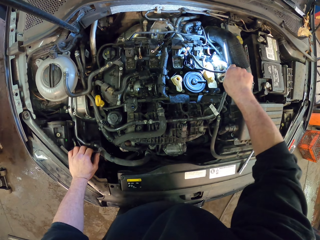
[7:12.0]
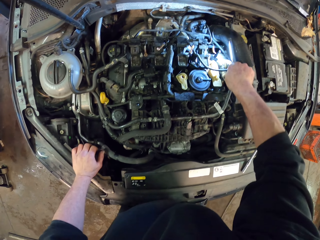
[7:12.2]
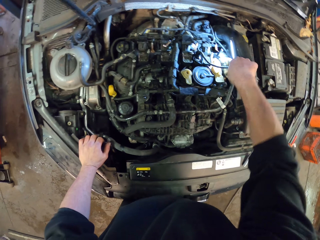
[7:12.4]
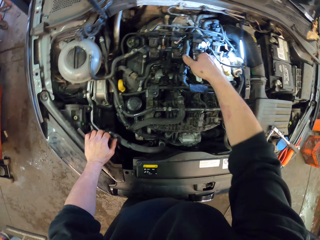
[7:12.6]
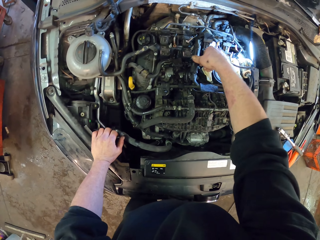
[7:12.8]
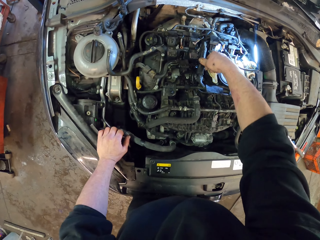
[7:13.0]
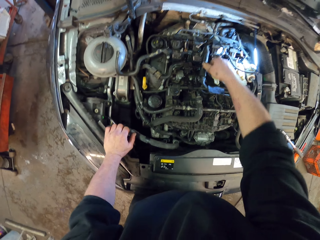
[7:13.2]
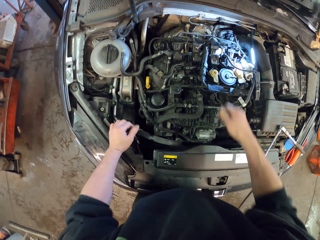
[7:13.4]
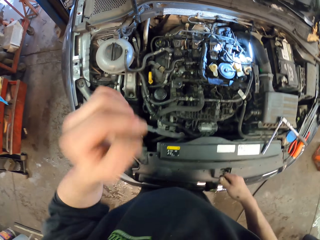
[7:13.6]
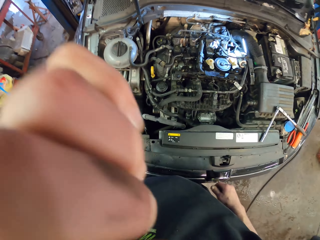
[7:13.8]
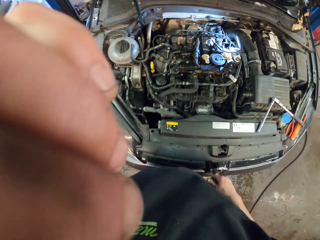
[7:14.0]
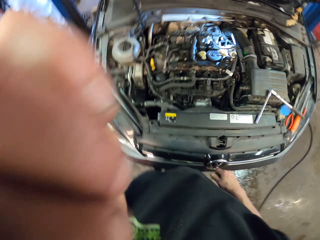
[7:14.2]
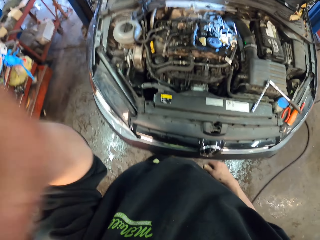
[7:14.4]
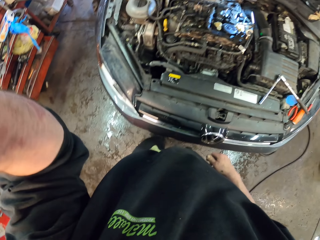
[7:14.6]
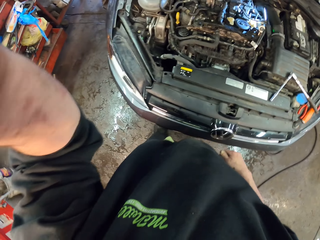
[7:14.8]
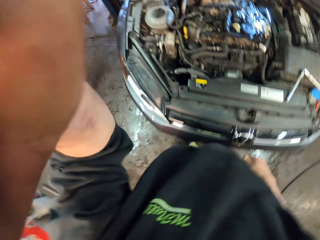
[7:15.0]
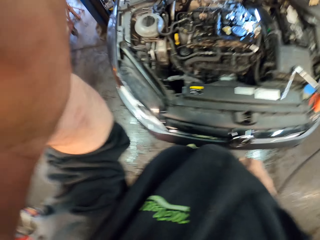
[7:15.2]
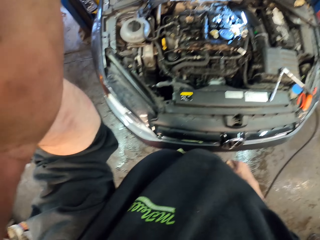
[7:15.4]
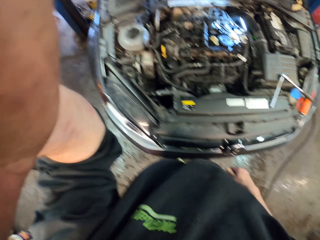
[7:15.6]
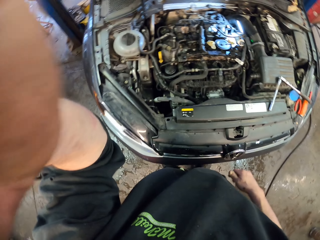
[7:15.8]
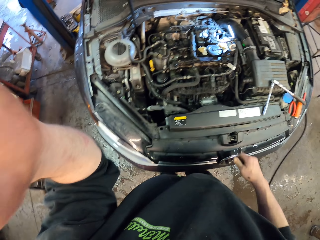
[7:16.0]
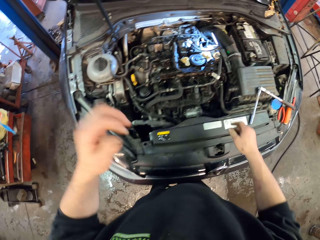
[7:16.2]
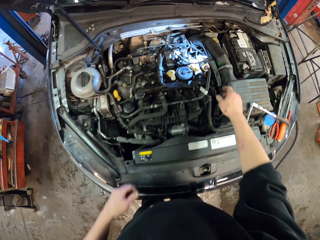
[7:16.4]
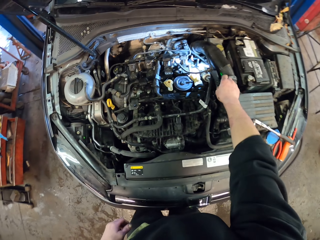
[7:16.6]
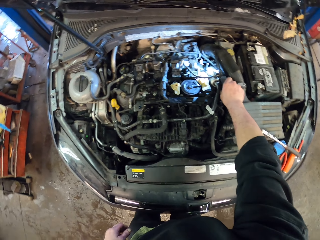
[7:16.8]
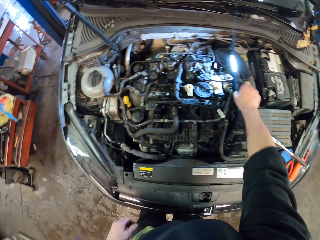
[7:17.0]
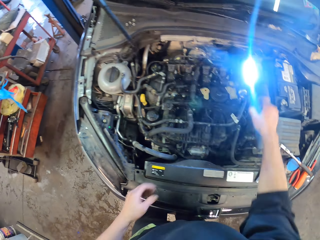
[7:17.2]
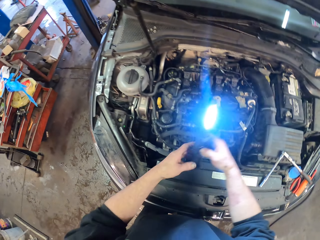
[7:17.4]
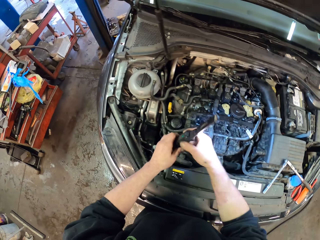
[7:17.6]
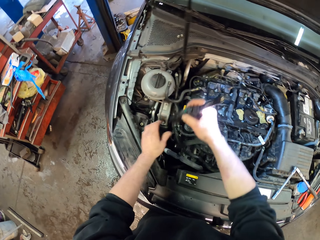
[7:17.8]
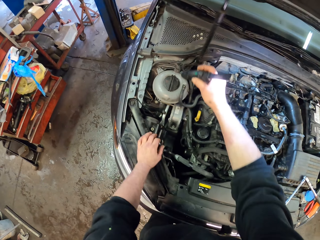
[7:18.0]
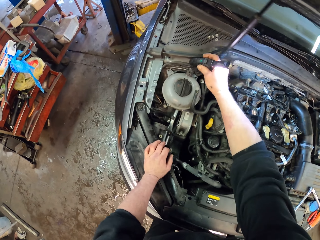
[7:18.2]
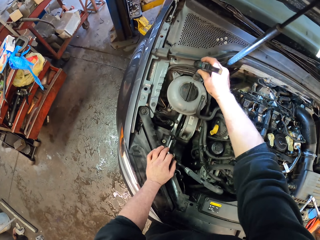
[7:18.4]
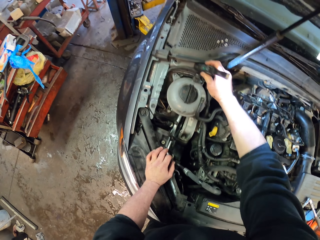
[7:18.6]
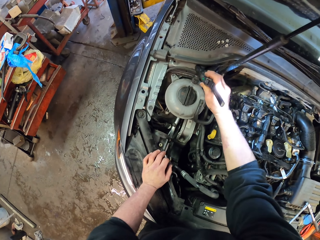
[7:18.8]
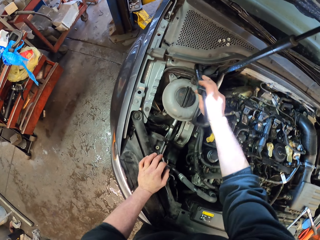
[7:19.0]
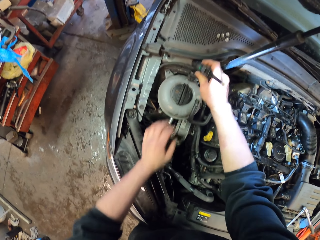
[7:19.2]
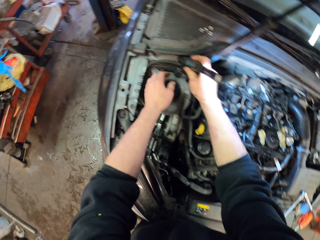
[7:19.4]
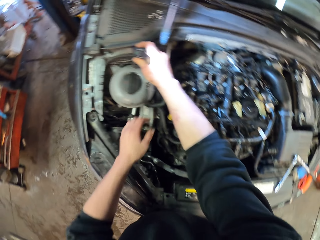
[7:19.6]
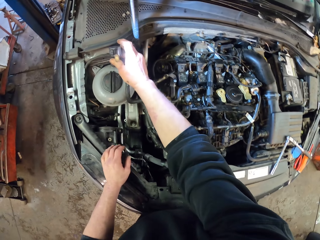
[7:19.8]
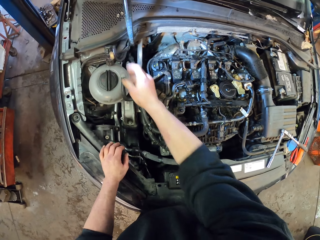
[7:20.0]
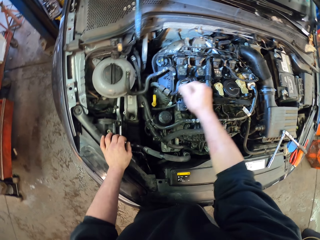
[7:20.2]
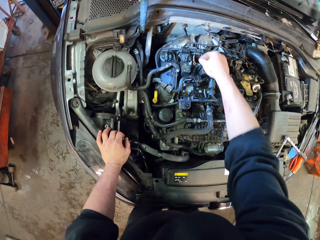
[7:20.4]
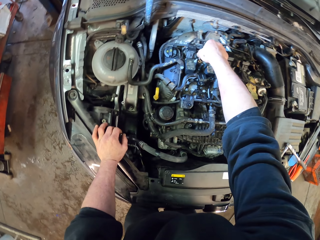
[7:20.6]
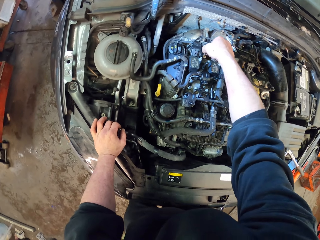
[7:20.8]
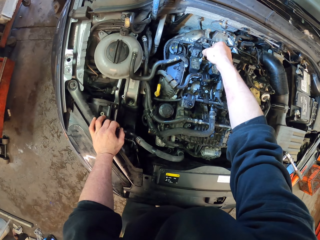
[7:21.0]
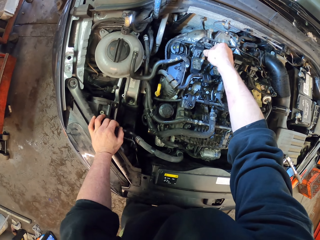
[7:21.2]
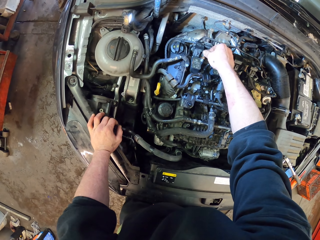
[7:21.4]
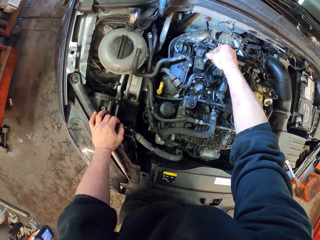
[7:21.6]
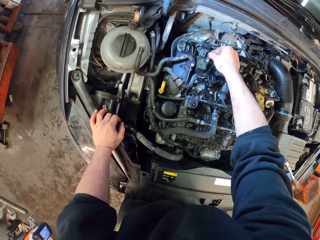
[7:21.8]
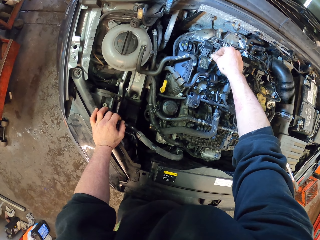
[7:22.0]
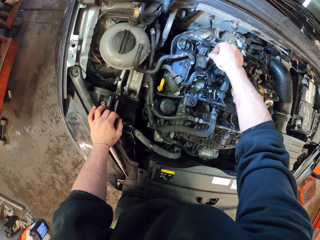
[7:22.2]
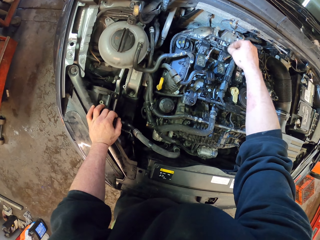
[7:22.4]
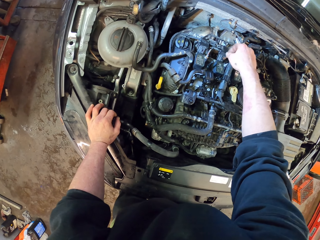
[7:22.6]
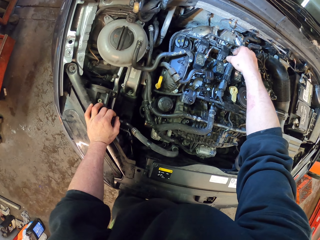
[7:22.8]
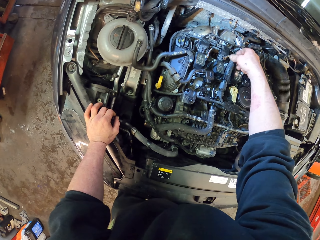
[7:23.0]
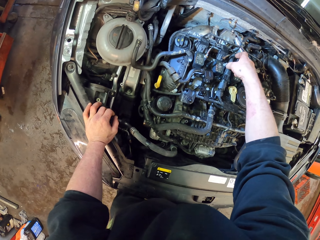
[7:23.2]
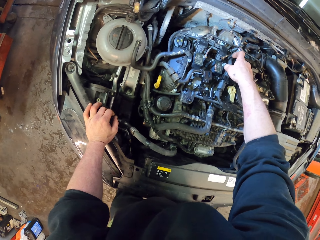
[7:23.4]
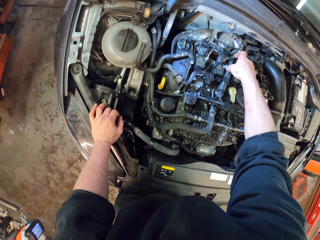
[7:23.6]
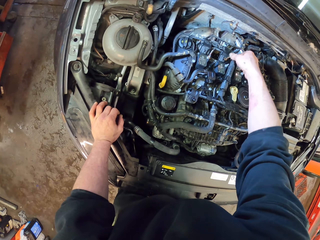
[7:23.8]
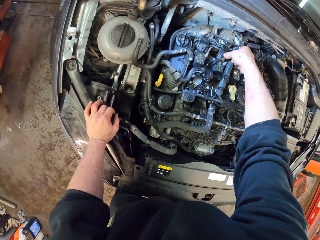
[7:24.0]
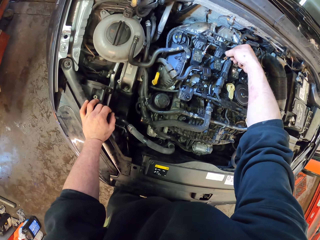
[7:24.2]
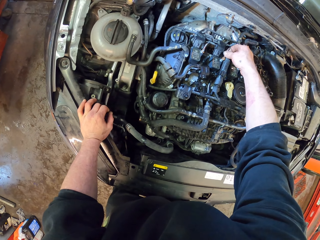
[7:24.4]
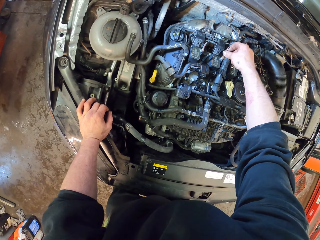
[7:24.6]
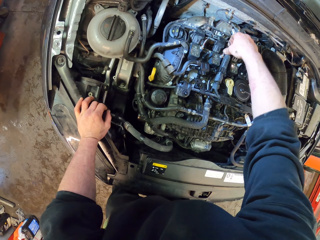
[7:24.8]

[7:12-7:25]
The camera wearer scratches the nose. They adjust the camera. They pick up the torch. They fix the torch on the other side of the bonnet. They repair the engine.

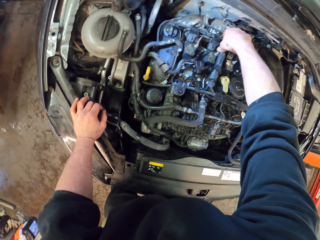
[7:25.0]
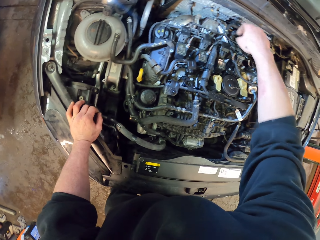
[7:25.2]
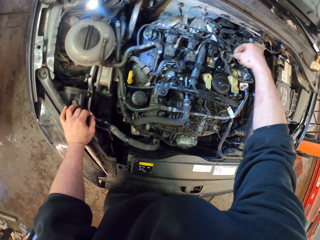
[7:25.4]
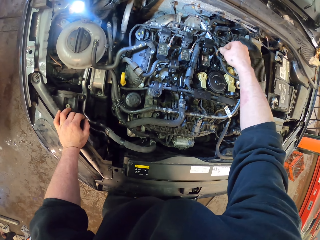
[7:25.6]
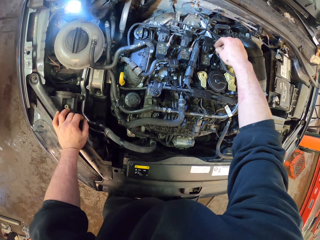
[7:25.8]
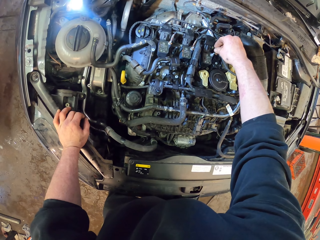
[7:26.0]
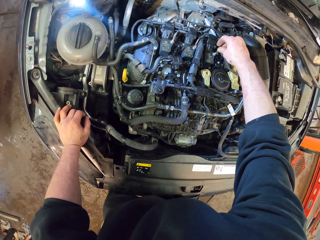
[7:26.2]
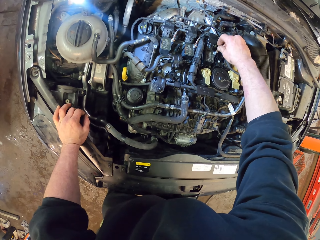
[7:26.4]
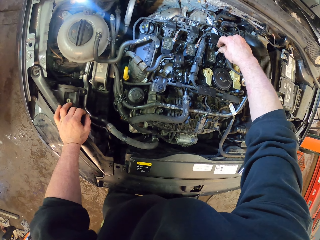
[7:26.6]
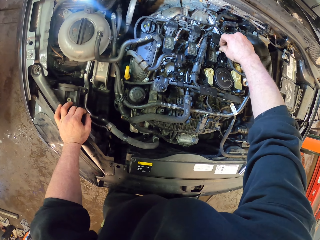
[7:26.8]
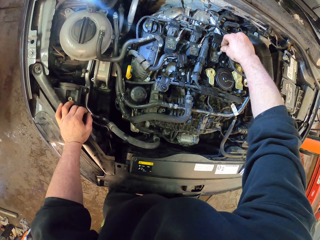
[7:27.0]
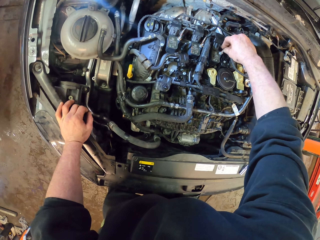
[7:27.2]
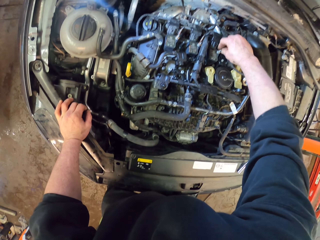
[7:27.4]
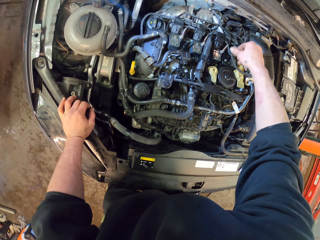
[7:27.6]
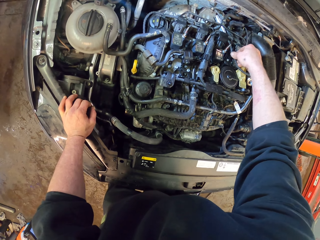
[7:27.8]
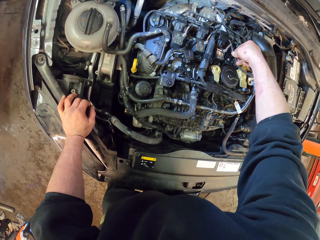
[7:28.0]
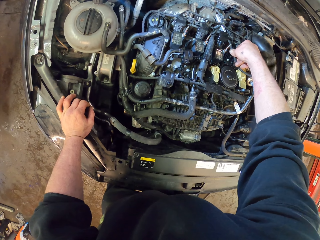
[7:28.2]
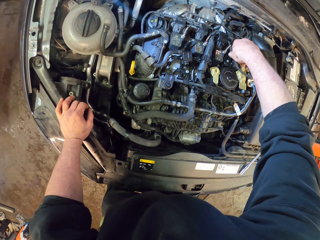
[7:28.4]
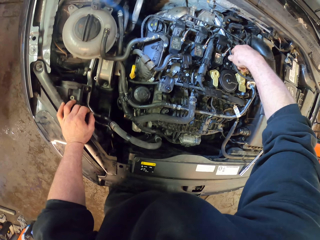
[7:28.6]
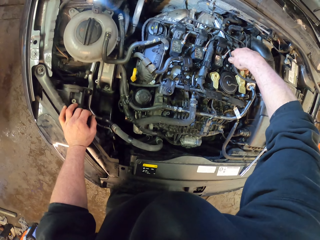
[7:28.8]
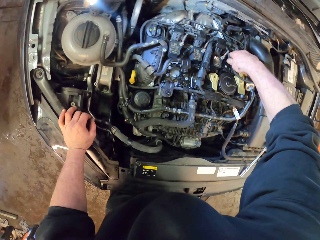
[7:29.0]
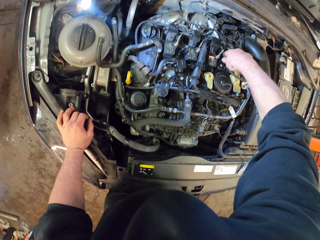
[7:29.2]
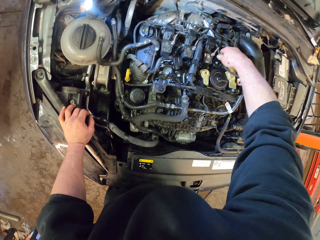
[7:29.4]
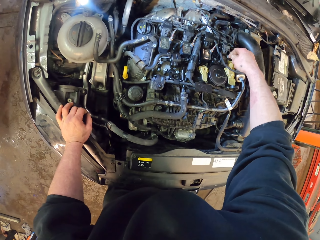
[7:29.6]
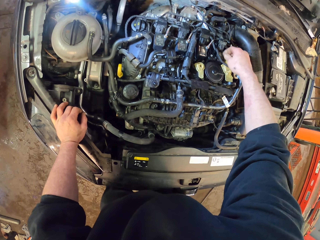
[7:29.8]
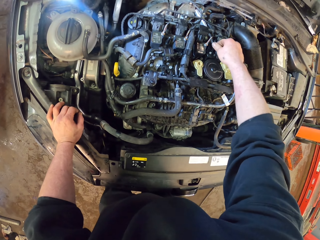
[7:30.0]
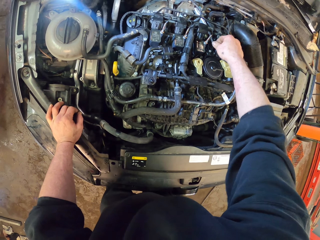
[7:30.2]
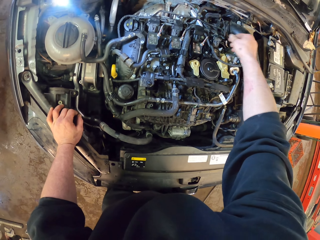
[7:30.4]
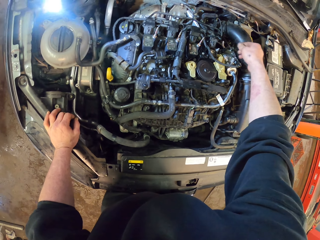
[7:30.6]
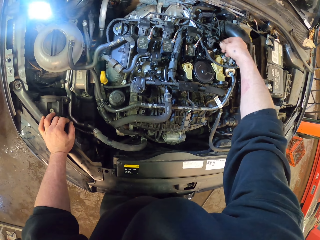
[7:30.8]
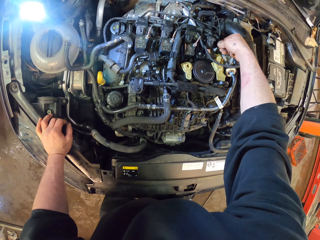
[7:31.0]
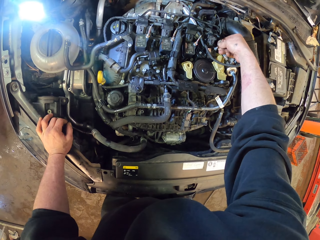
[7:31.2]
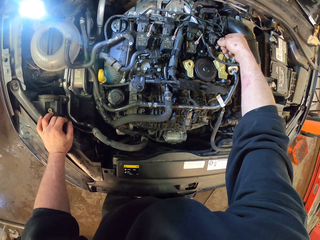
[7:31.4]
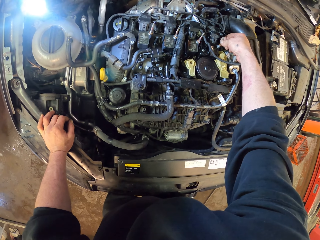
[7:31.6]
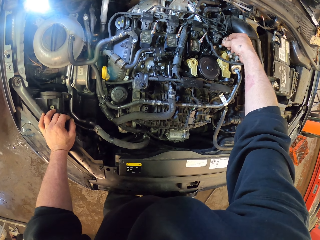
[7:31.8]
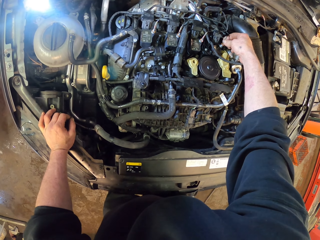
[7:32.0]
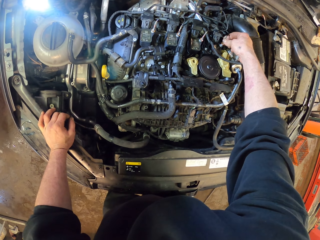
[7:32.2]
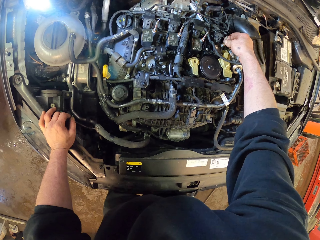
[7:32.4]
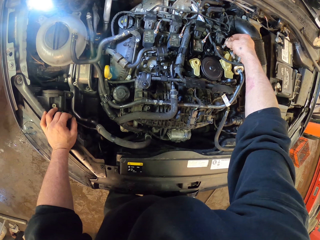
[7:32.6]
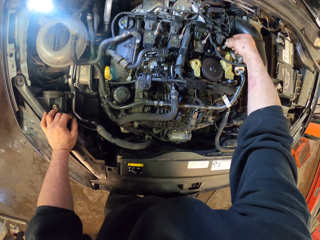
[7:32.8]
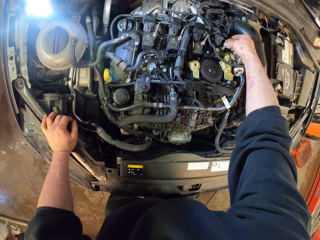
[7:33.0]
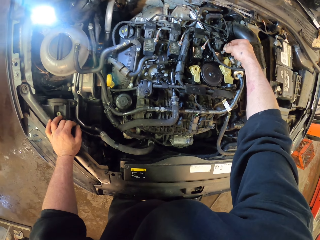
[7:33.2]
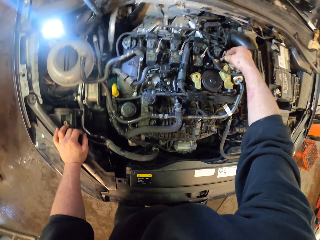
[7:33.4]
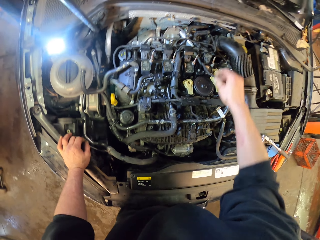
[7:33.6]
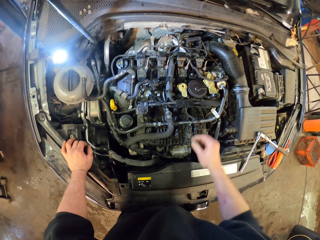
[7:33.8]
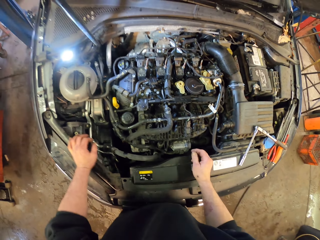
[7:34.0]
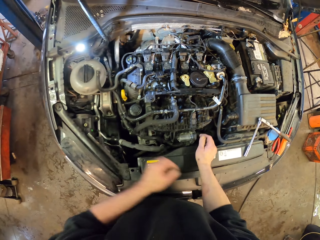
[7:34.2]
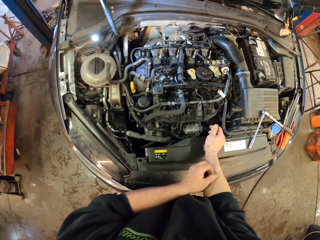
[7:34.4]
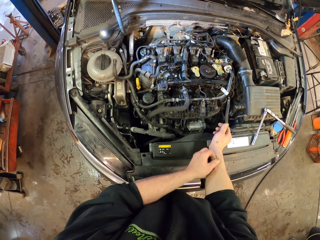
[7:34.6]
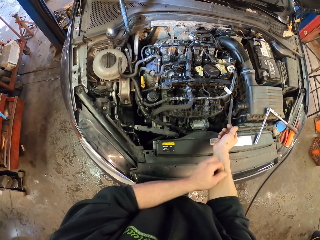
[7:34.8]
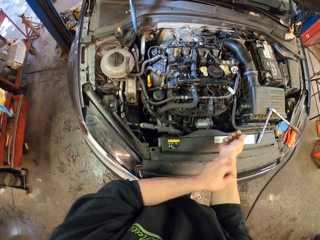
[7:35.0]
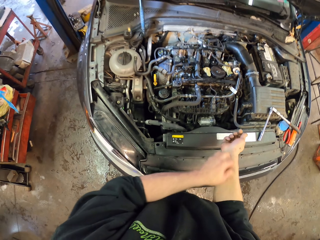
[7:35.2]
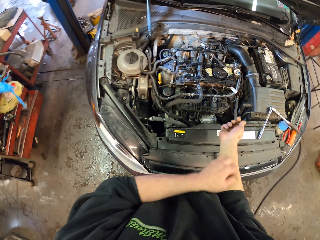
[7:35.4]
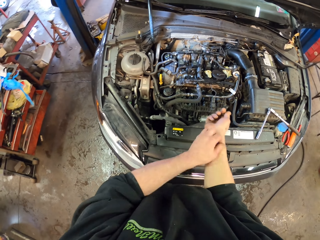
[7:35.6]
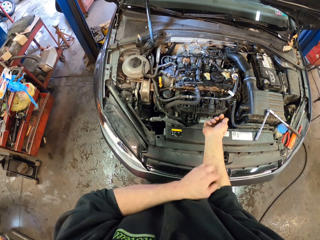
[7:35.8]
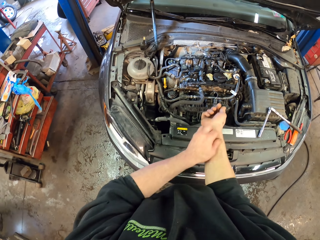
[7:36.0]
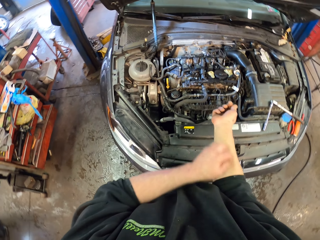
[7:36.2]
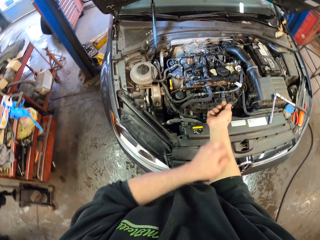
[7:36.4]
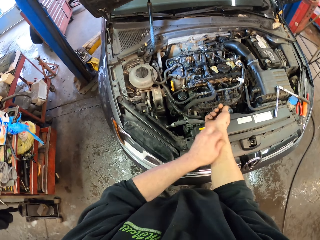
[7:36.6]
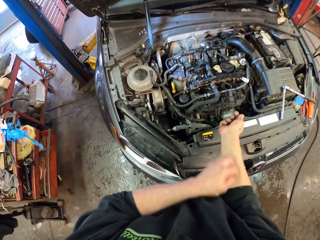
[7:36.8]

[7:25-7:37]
The camera wearer scratches his hand.
